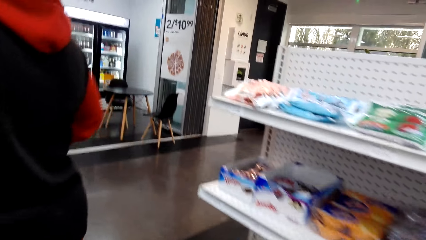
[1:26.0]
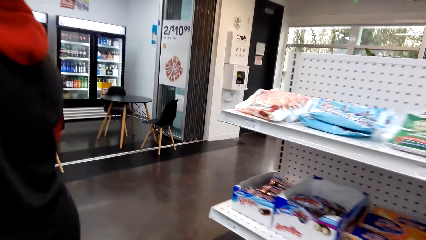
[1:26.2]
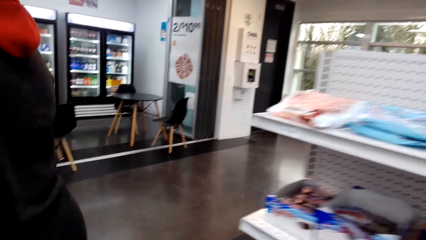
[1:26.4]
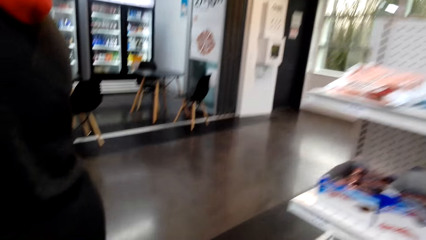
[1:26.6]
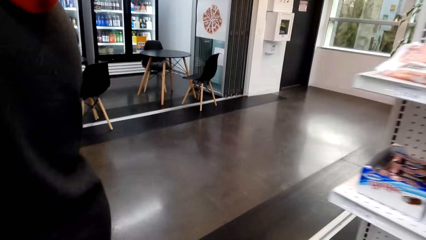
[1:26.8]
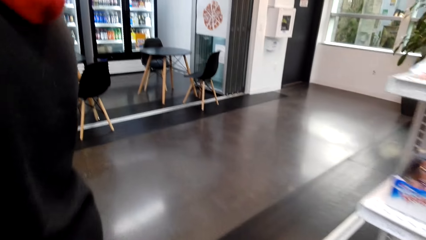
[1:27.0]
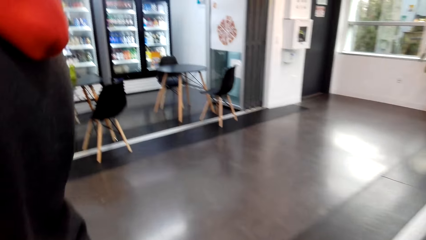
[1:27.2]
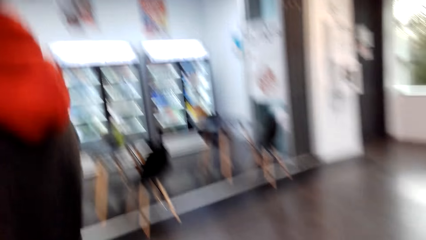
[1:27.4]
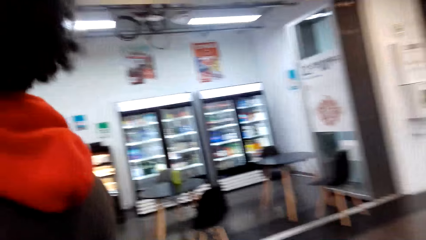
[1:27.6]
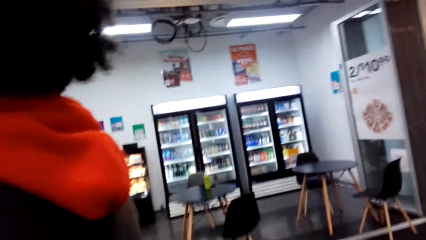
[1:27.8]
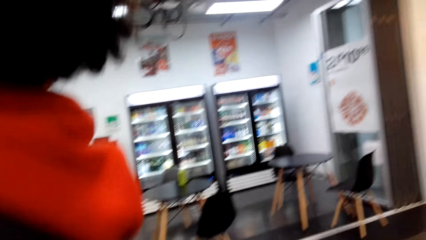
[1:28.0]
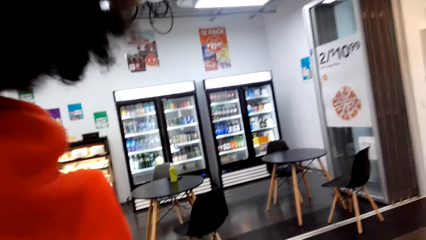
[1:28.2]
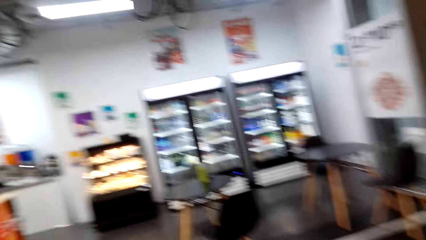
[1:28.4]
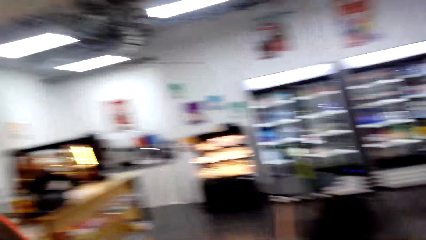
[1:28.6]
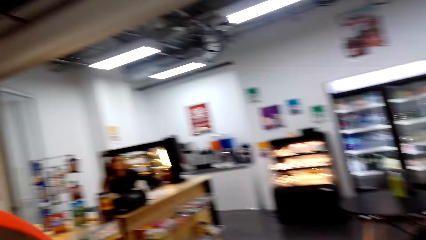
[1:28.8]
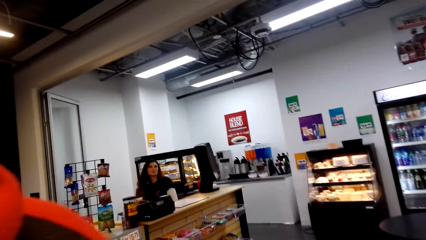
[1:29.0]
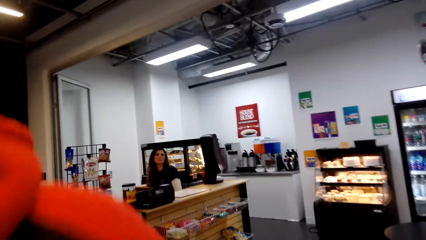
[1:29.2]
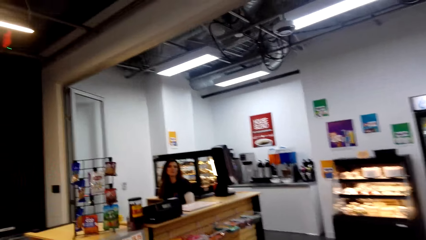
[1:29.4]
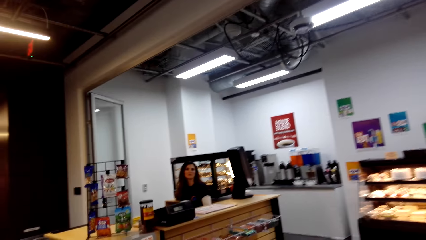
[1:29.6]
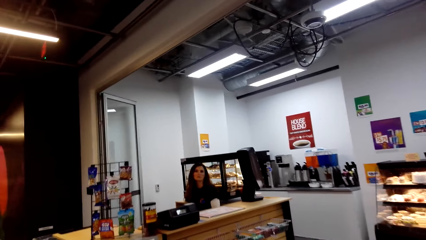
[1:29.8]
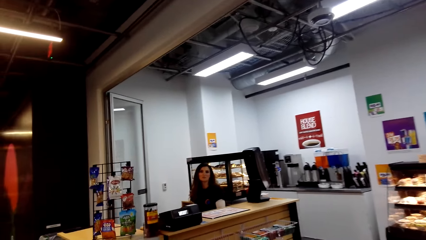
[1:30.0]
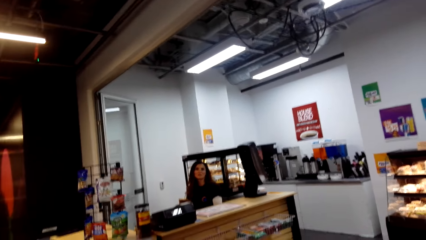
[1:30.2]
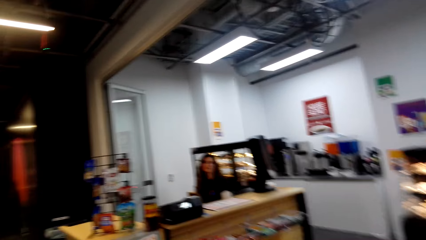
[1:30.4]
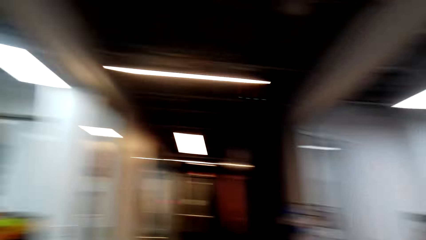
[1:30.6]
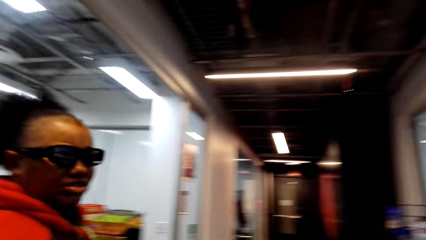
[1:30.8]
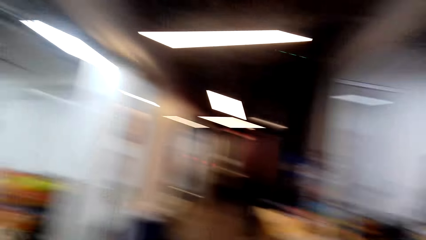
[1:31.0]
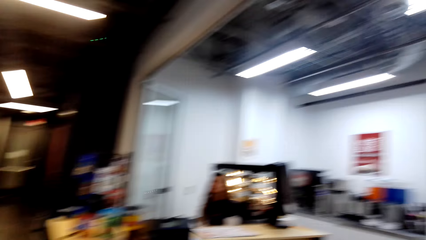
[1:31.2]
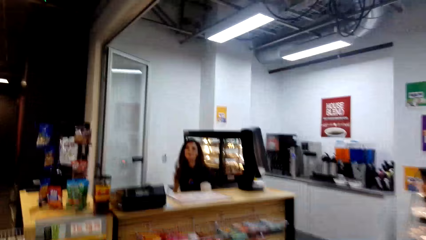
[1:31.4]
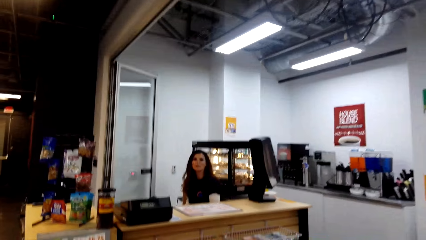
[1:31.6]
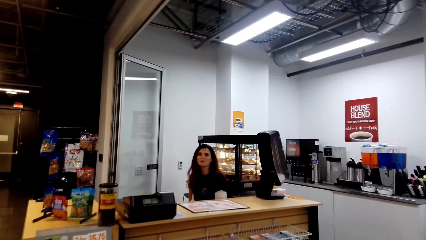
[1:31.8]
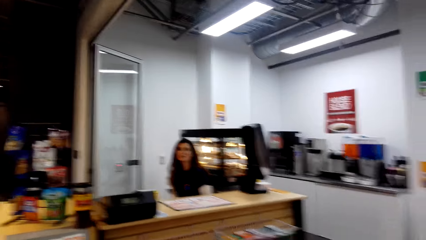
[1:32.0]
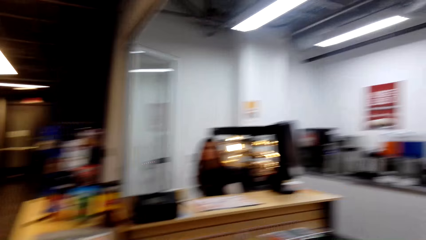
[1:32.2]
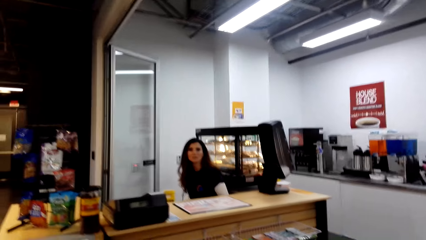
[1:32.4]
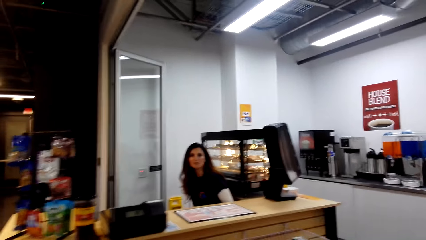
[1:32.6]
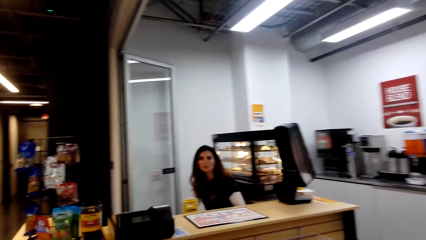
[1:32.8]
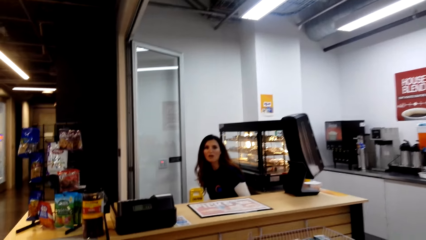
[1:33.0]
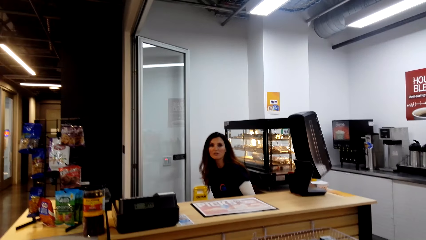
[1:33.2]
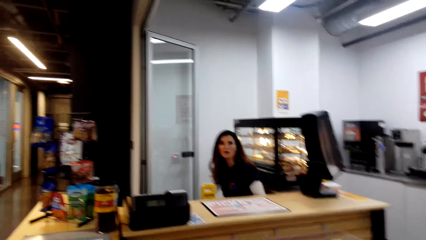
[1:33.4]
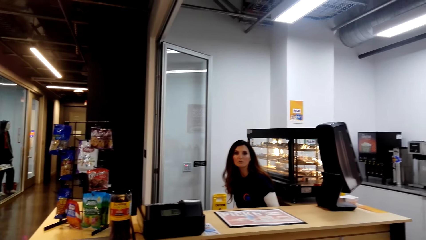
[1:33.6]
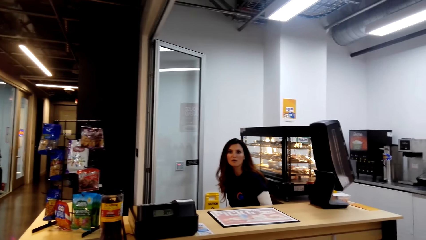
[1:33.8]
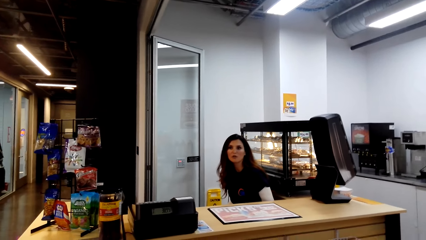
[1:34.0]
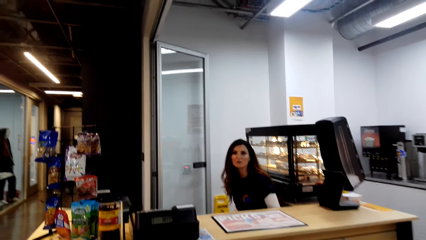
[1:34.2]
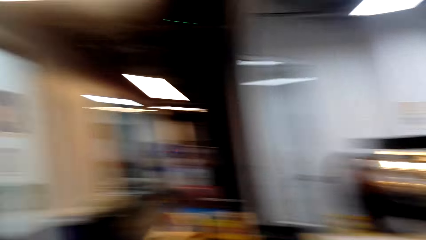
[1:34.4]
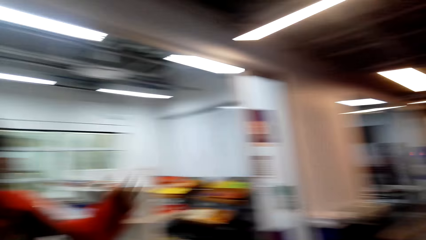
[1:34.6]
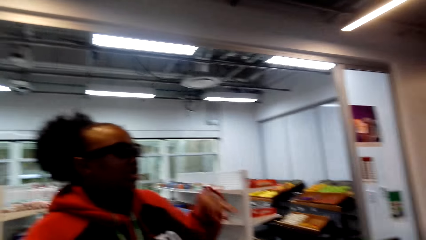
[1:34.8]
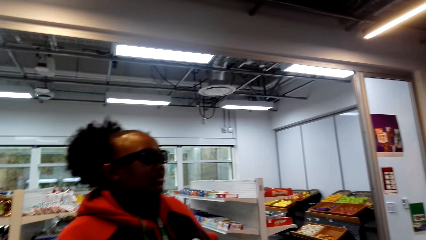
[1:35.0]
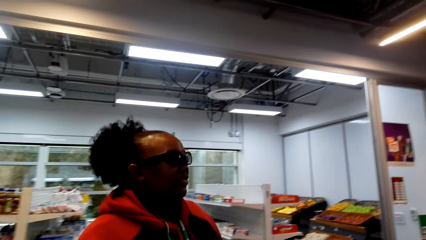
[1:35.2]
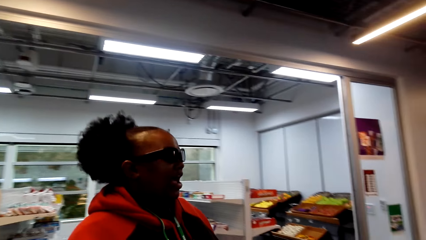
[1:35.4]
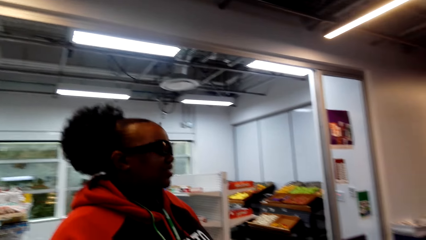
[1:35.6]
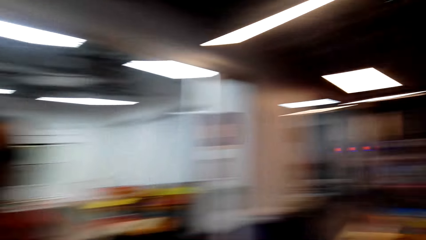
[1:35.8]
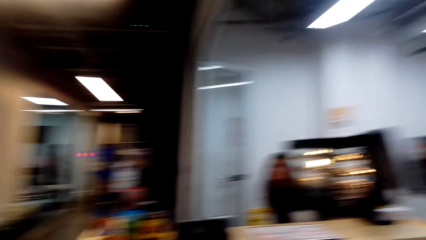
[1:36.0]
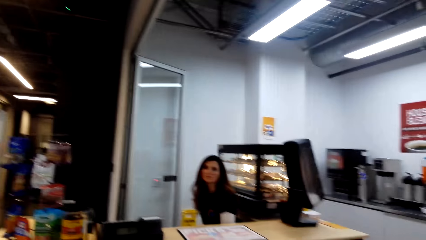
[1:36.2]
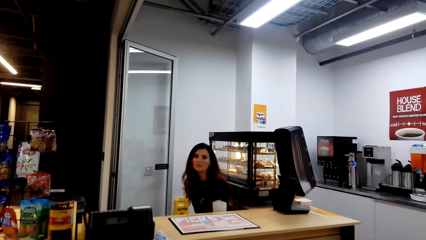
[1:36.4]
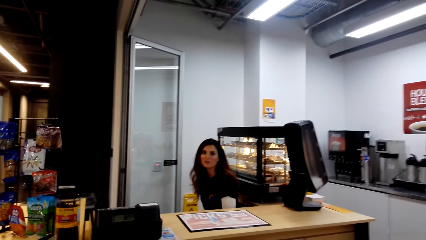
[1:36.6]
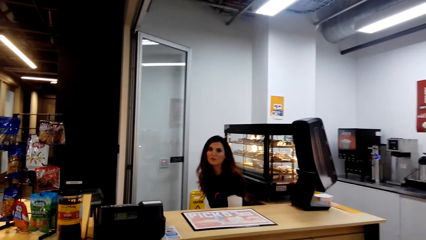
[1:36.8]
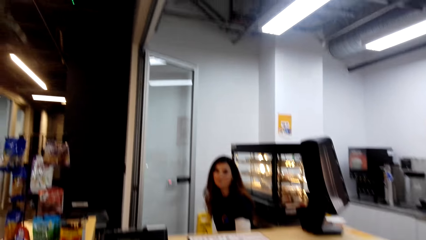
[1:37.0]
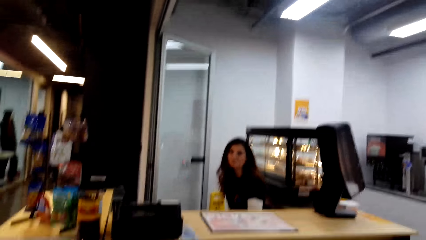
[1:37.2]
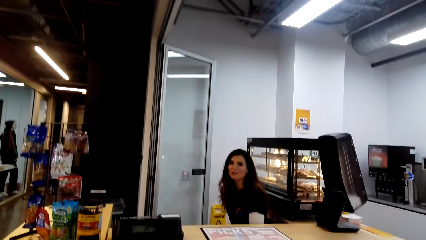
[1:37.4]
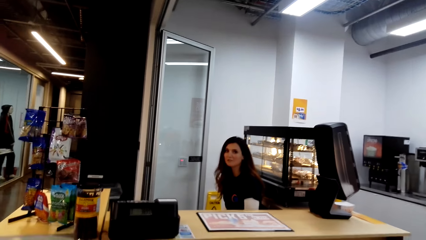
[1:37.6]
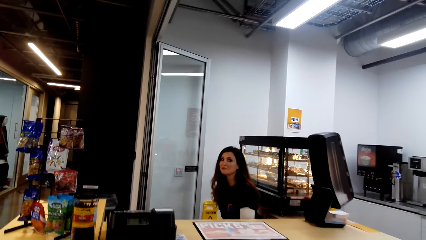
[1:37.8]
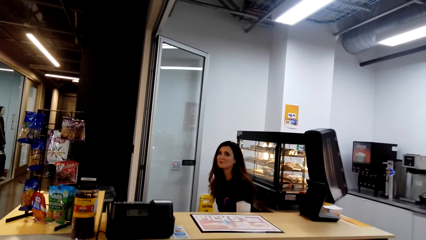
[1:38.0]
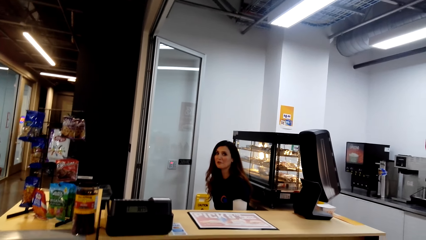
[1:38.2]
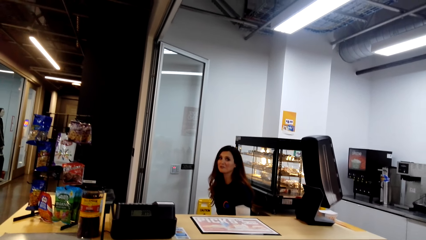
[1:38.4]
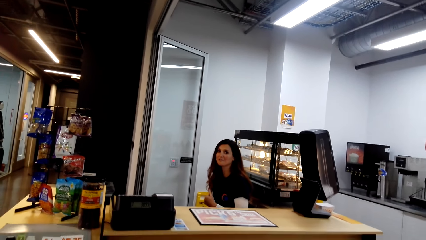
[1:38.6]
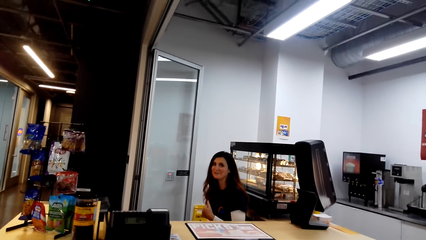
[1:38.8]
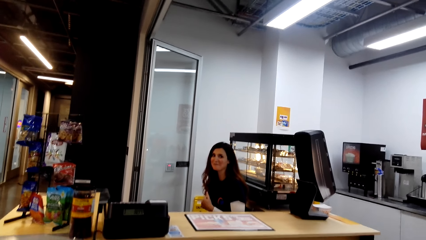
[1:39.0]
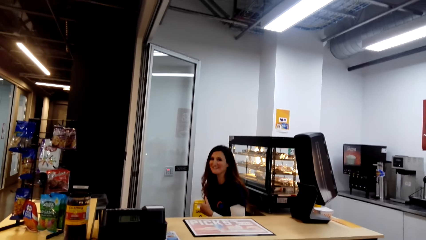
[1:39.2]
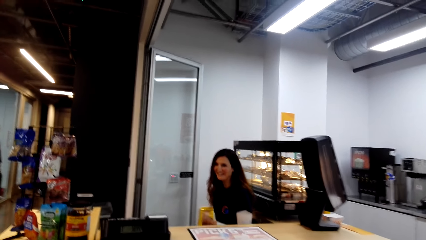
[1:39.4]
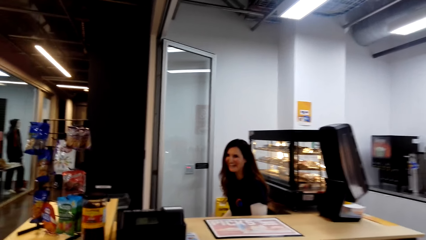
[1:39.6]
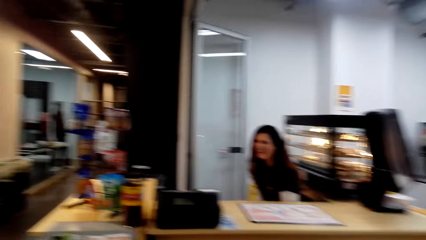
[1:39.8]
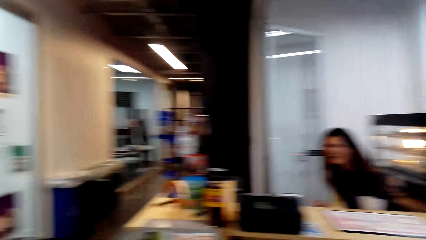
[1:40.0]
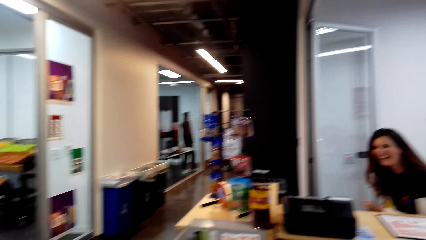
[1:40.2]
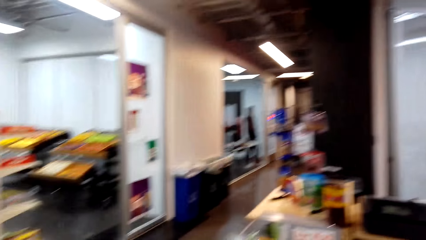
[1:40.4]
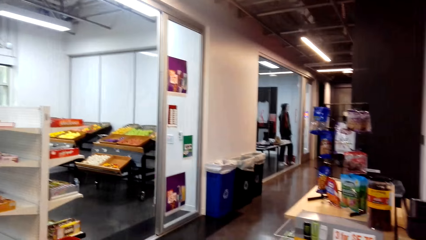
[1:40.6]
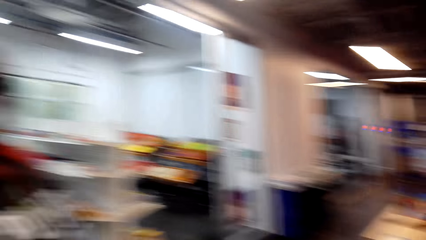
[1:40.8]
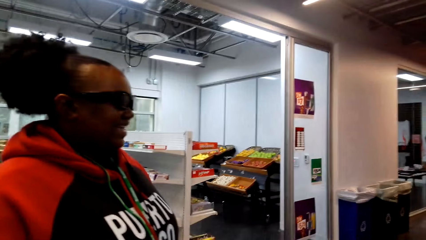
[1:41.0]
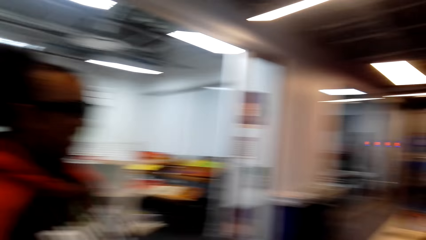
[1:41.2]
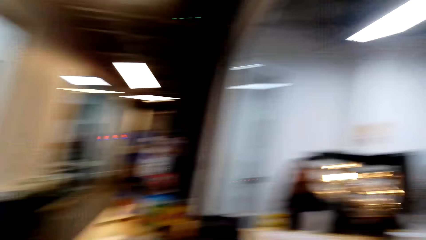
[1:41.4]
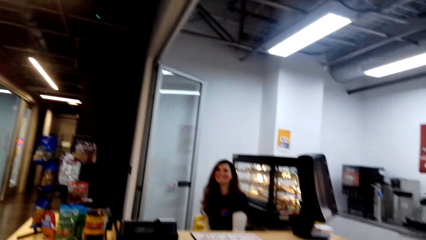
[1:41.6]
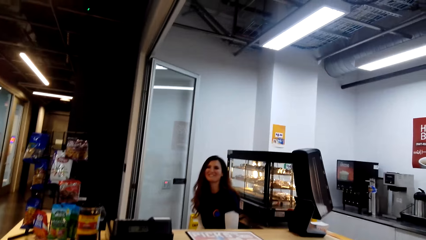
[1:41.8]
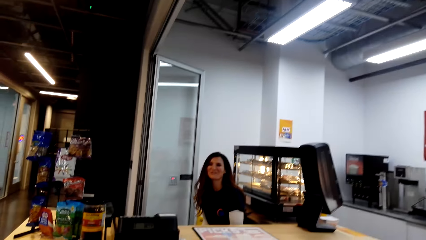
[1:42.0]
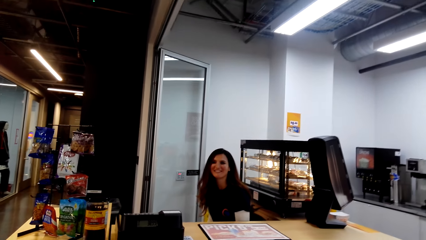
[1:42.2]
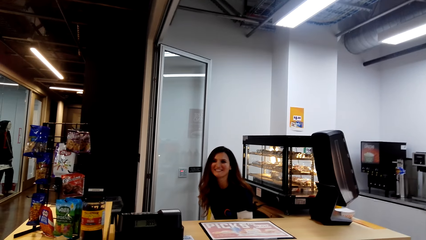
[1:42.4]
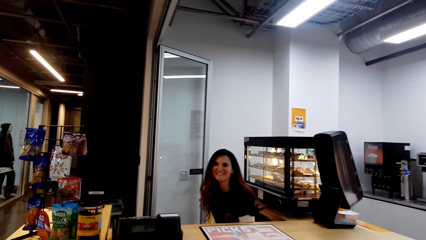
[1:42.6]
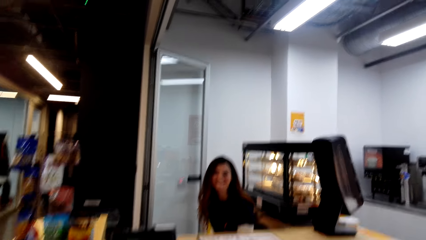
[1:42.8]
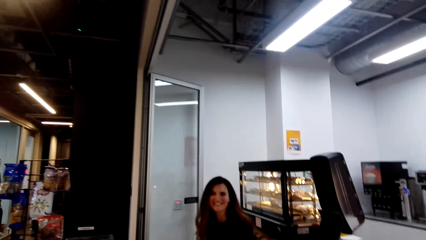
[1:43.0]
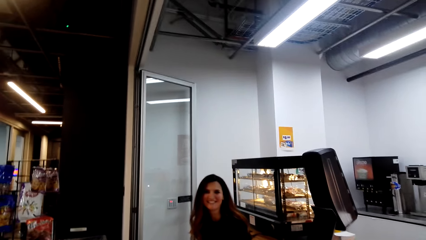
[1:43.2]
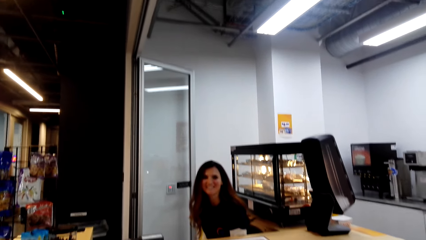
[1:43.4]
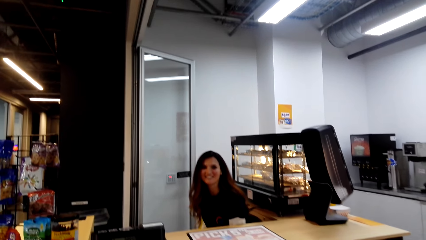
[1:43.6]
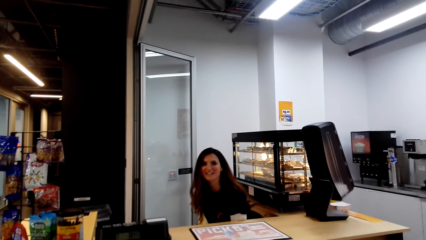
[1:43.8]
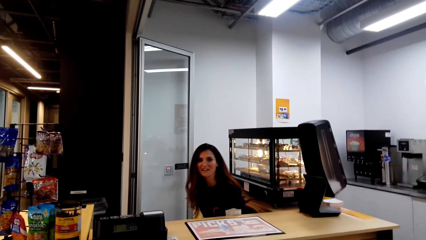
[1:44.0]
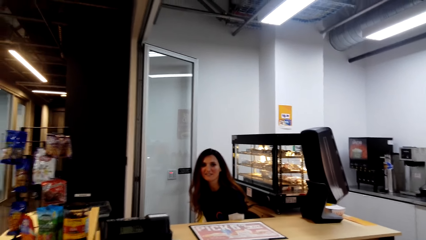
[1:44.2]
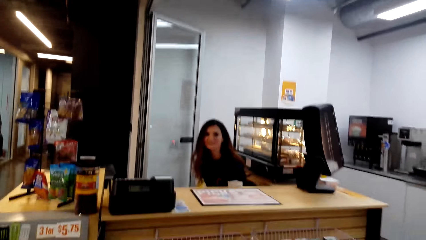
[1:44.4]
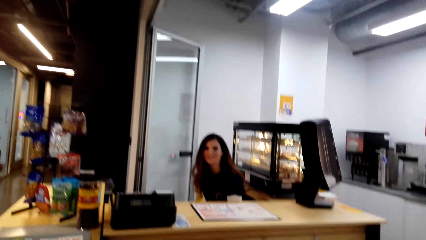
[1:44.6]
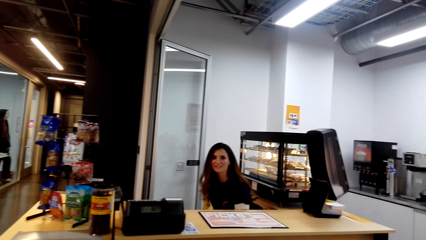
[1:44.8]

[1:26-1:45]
The camera wearer looks at a cashier. A woman converses with the camera wearer. The camera wearer looks around. The cashier talks. Another woman converses with the first woman. The cashier talks.
